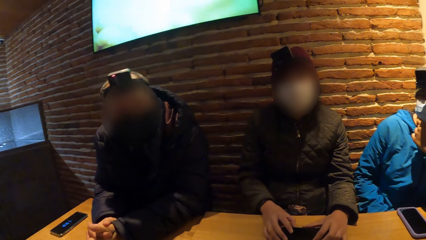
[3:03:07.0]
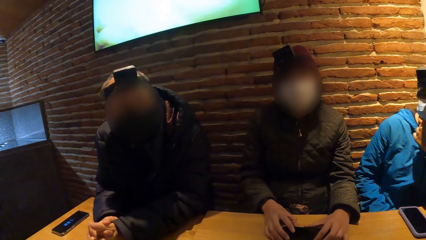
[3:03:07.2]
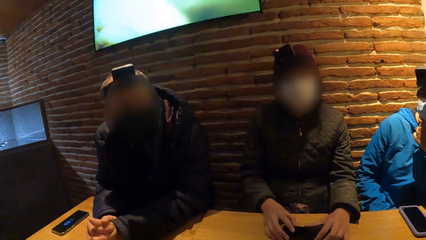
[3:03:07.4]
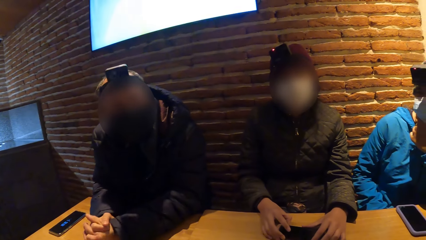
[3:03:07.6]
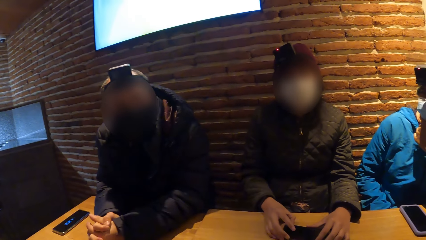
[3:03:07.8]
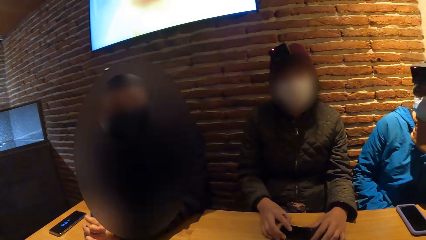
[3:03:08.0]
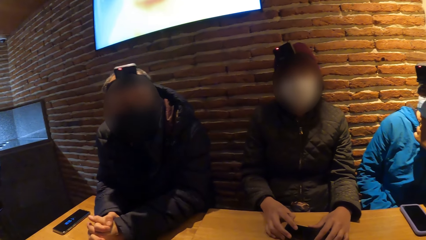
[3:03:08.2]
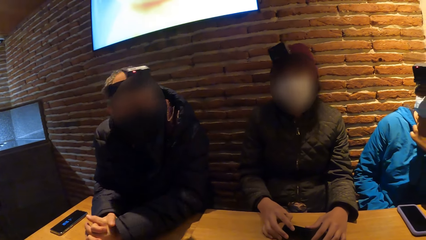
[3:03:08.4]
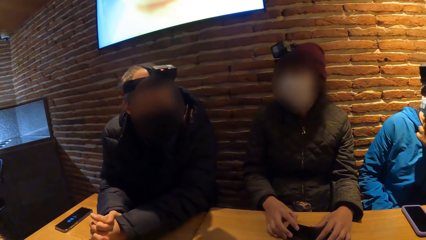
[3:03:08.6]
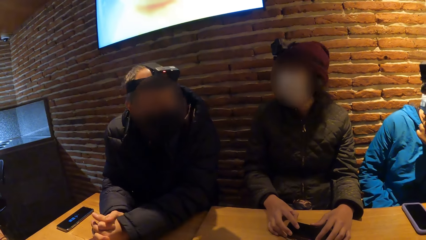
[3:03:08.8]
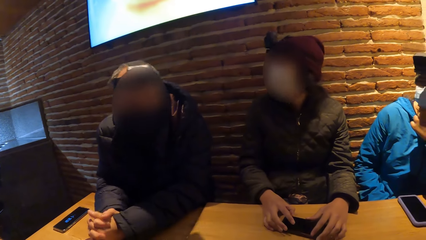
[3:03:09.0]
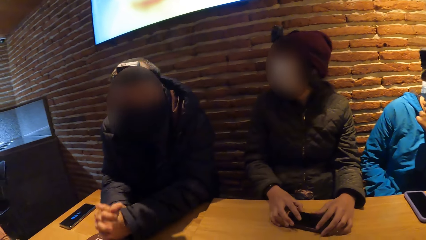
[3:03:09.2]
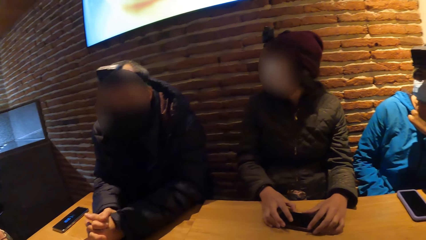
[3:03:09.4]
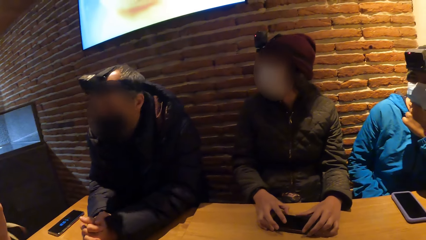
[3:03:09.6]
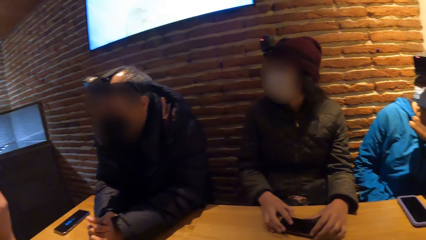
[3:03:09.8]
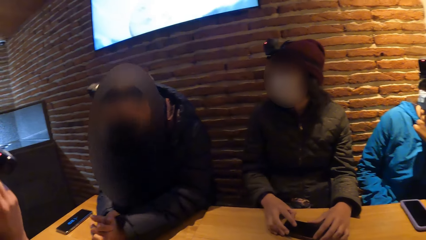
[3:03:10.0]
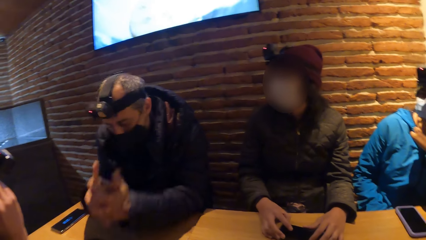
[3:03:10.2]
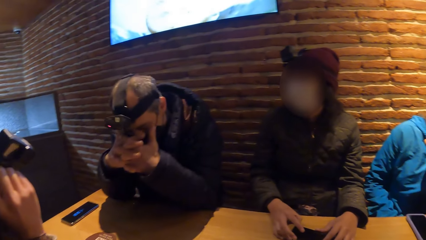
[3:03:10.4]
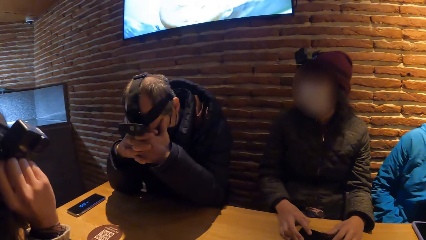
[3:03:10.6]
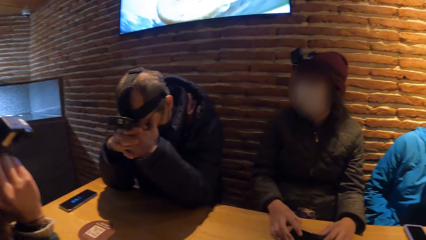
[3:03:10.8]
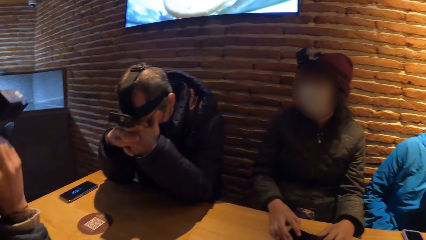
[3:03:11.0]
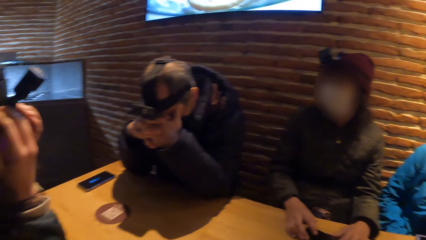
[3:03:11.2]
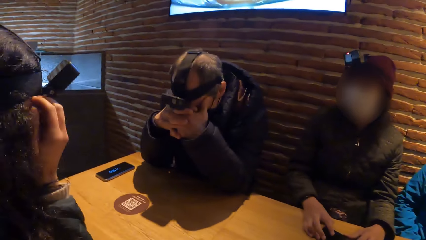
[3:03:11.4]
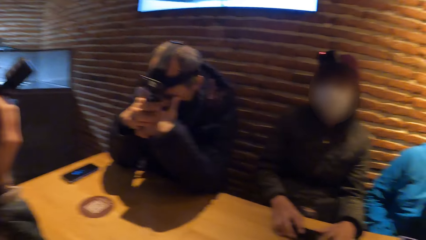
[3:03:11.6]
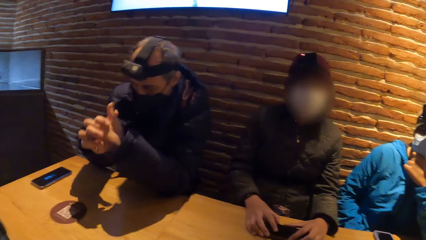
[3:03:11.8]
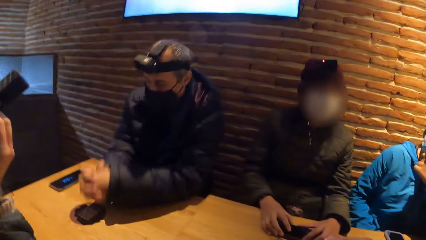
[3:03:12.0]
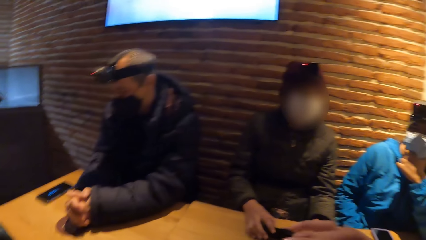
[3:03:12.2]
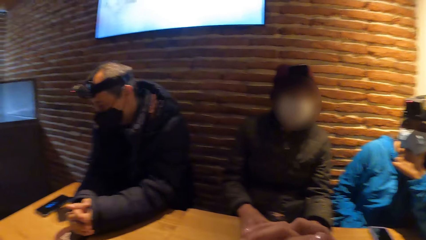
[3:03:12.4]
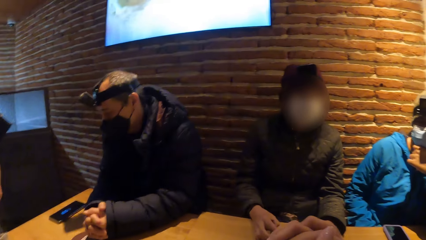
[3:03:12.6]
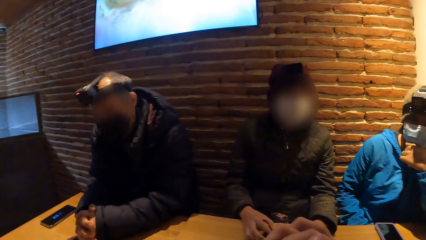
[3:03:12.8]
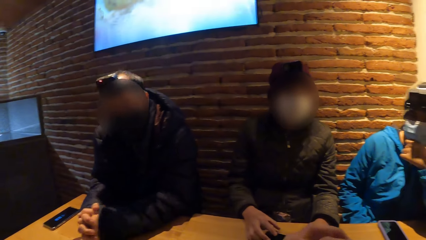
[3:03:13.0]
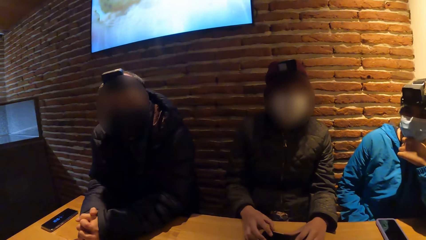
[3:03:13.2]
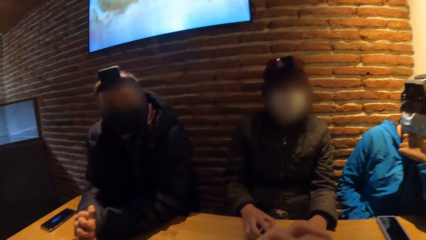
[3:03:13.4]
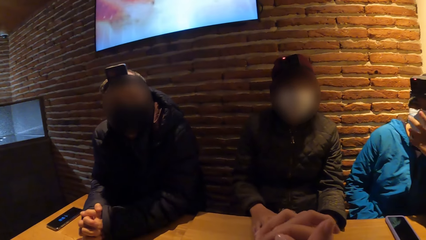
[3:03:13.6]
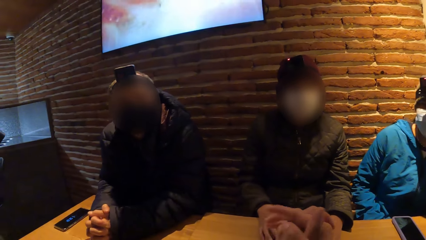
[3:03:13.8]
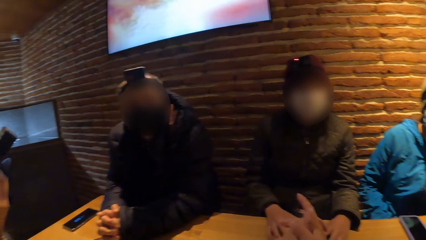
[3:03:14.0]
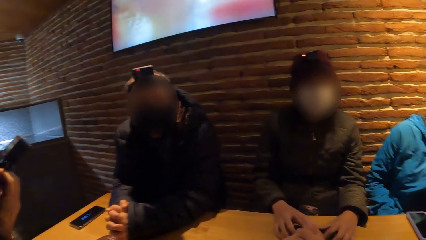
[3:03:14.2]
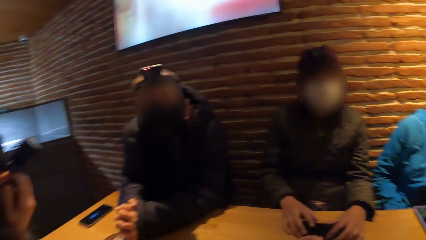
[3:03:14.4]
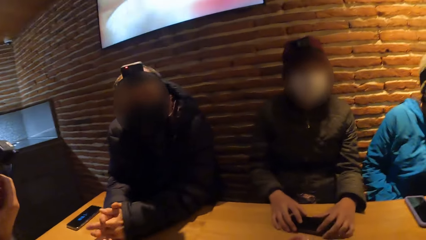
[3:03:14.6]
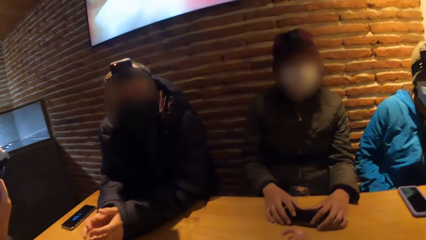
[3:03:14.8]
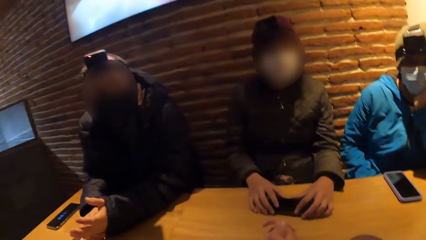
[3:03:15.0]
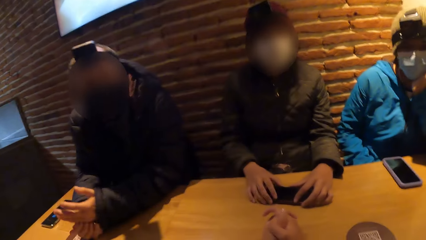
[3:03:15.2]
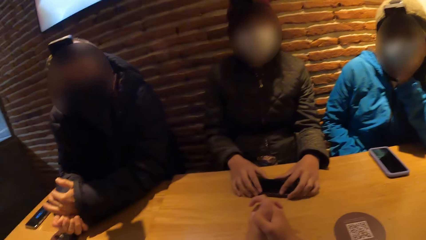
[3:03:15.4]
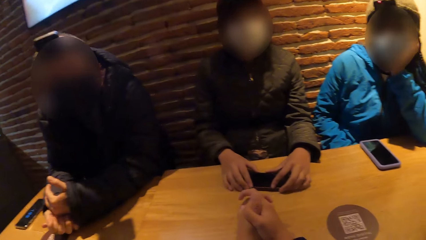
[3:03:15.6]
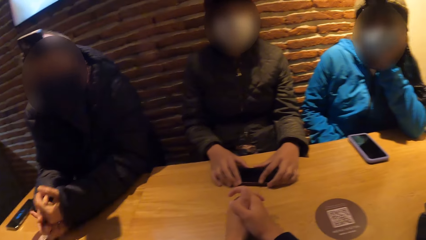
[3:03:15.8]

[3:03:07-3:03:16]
The man rests his head on his hands.

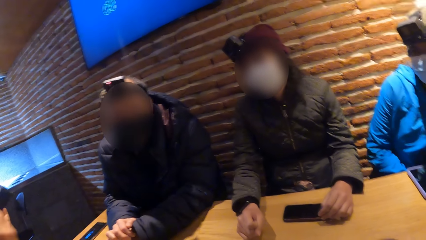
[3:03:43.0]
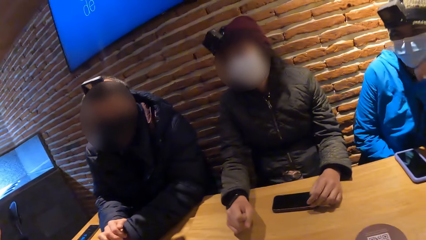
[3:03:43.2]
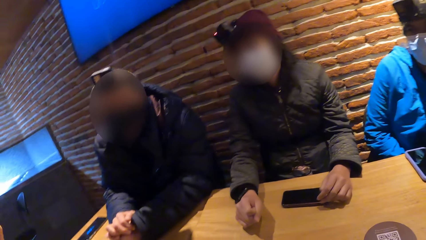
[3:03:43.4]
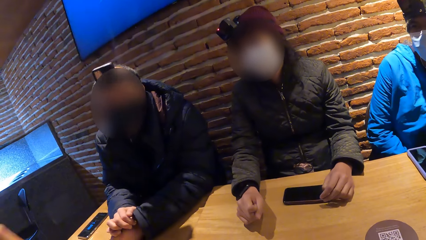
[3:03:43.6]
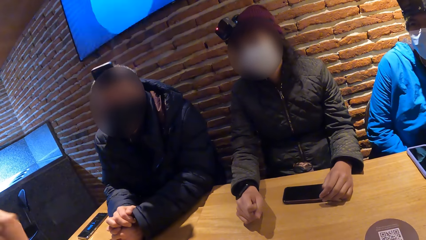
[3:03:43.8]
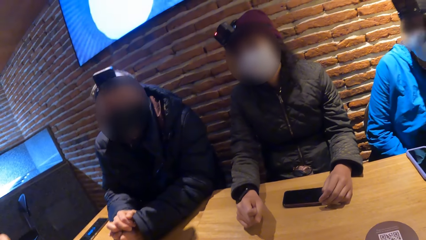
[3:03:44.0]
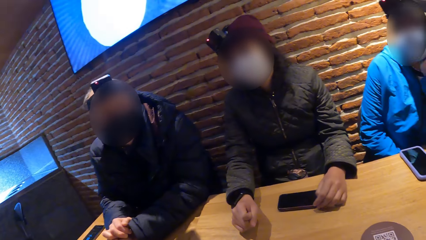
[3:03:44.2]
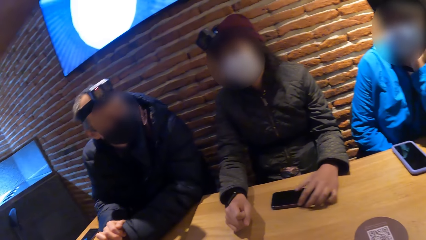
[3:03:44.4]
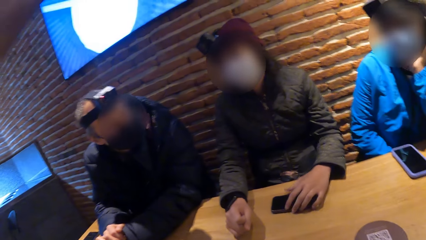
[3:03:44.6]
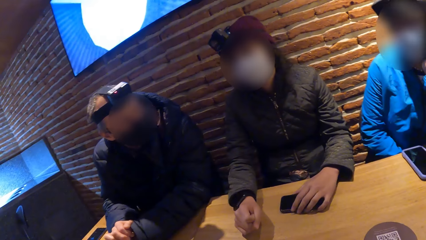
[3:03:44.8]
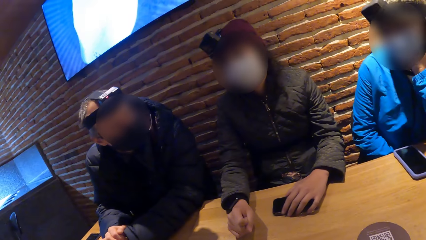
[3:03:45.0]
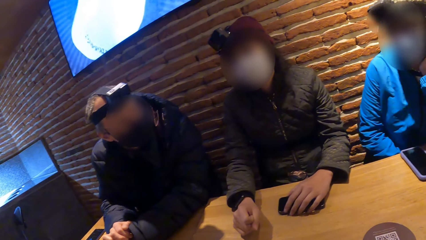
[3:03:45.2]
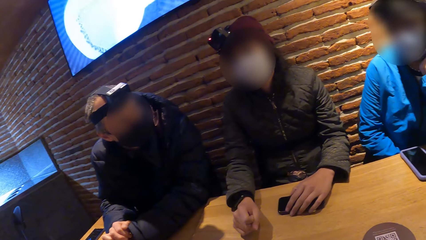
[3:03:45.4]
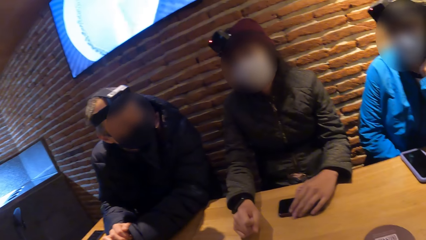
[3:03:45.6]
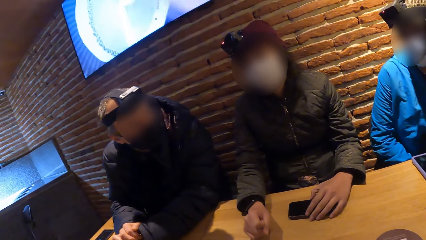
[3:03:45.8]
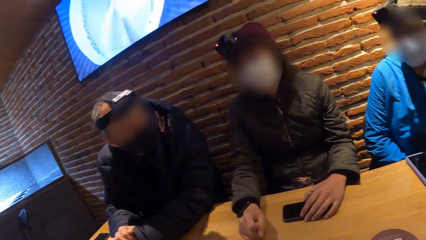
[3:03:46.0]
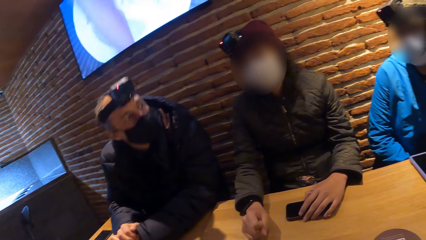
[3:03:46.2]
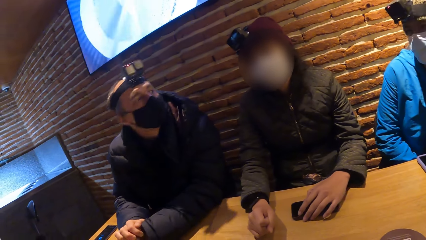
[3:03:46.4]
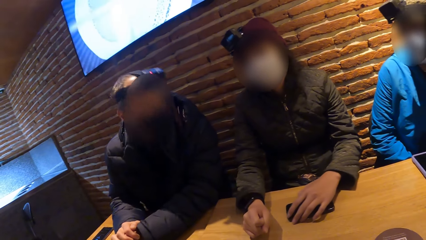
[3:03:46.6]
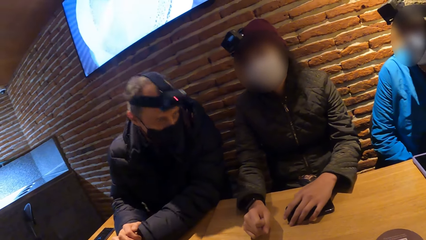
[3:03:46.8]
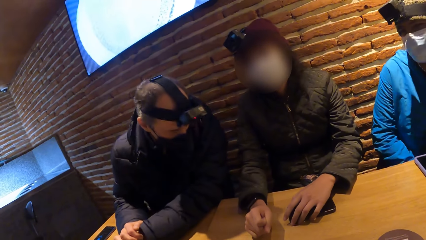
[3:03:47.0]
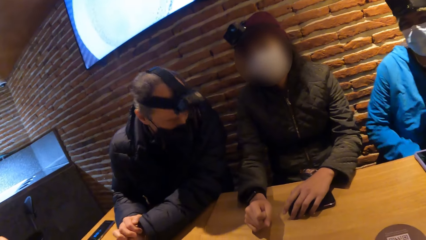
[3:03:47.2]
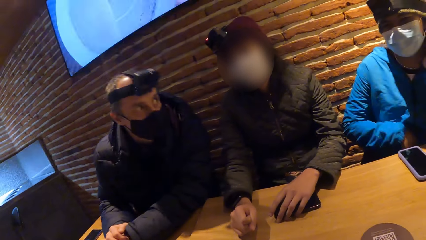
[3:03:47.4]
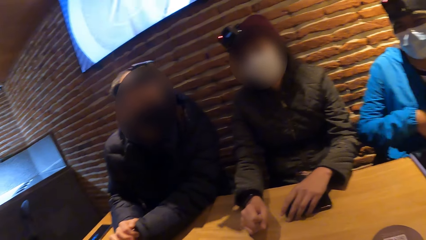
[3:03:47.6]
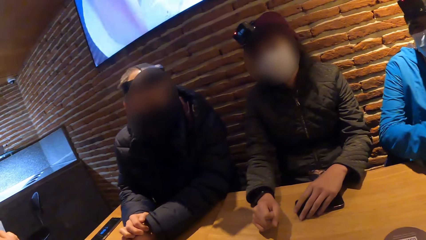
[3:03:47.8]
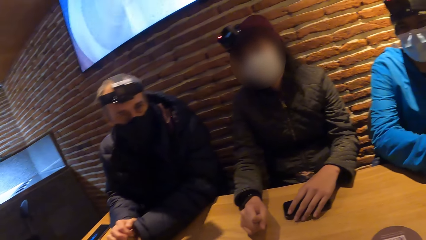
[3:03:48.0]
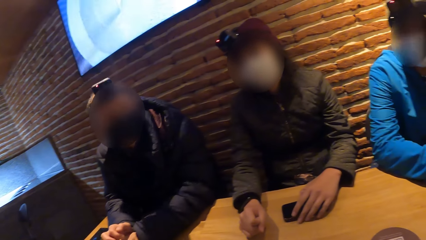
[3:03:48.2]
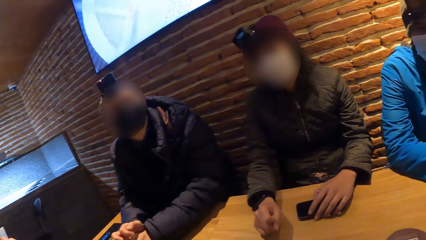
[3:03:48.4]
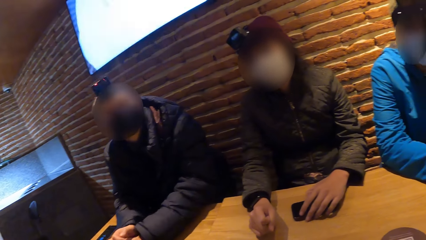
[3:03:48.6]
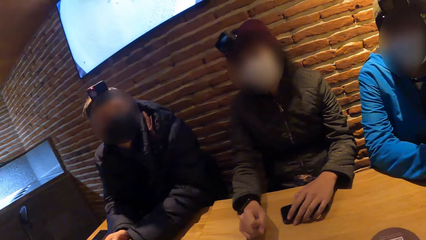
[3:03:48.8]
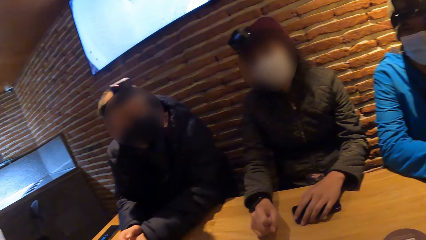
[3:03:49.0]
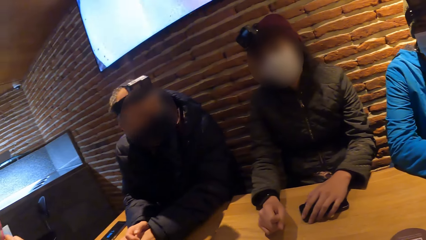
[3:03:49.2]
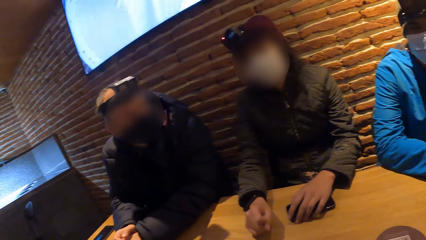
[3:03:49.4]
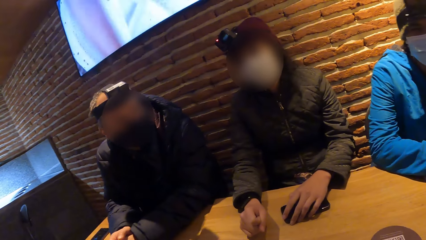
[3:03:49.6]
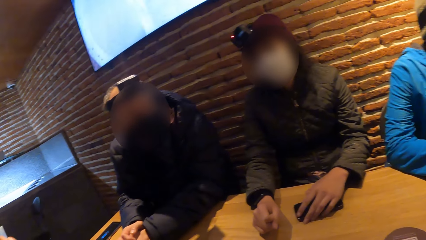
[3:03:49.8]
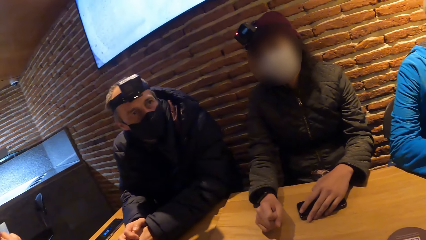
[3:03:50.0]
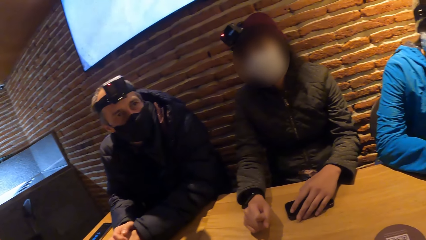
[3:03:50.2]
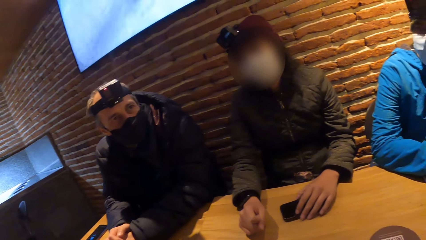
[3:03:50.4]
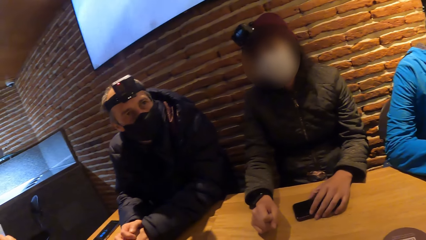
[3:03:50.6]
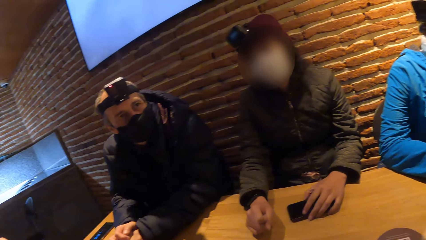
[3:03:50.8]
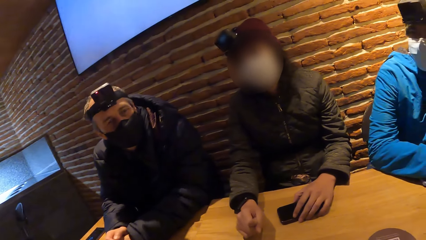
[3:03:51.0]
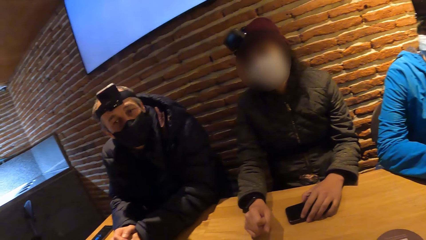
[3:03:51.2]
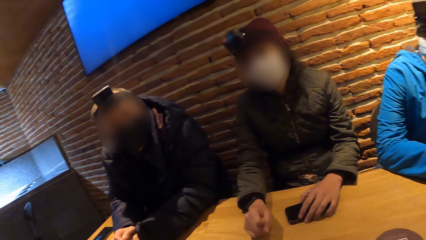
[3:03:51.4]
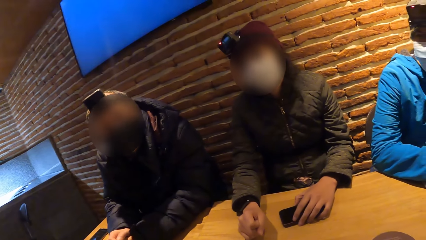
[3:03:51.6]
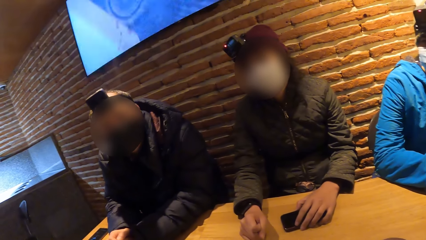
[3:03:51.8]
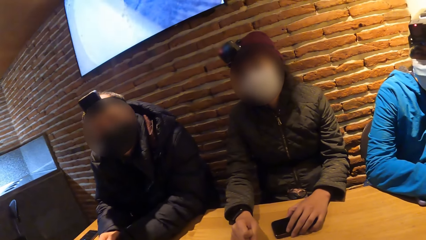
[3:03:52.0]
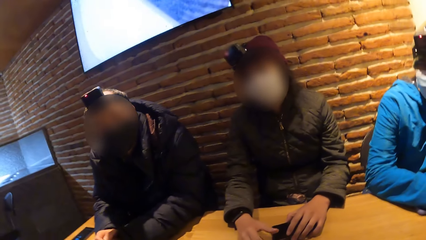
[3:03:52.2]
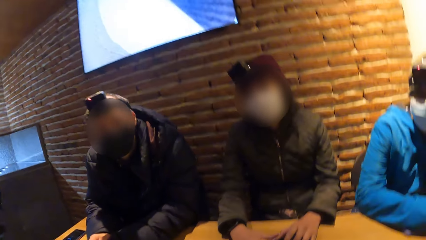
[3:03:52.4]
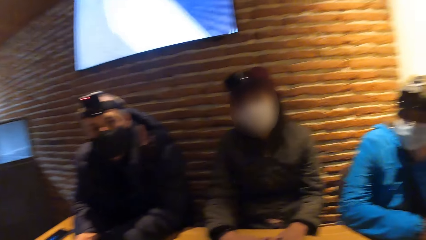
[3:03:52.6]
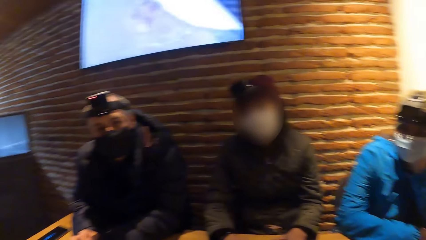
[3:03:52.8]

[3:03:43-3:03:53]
The woman touches the phone on the table with her left hand. Another woman gesticulates with her hands and her head.
